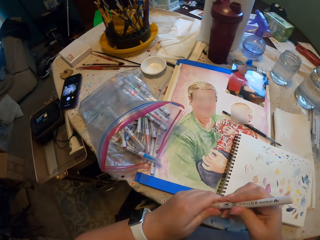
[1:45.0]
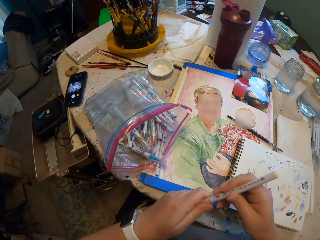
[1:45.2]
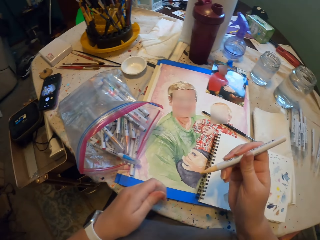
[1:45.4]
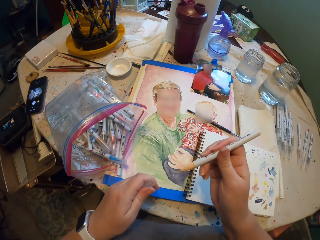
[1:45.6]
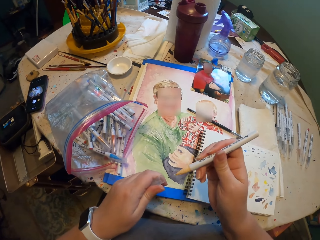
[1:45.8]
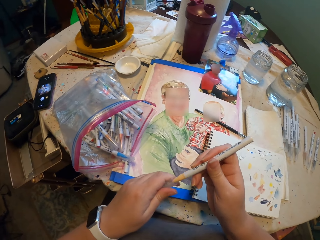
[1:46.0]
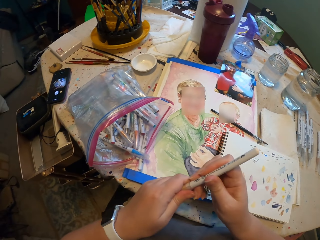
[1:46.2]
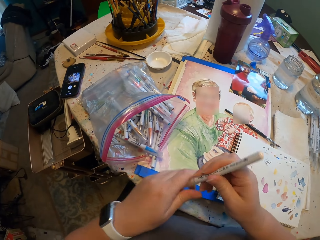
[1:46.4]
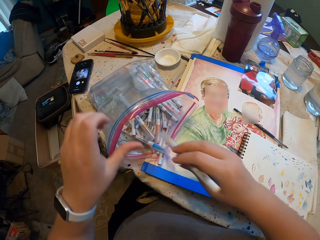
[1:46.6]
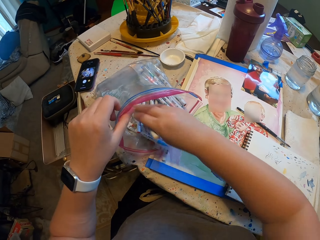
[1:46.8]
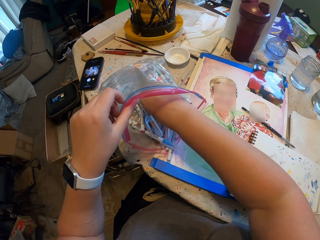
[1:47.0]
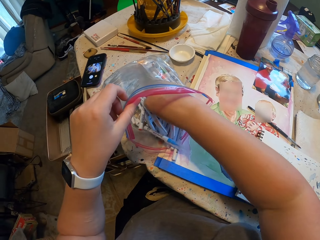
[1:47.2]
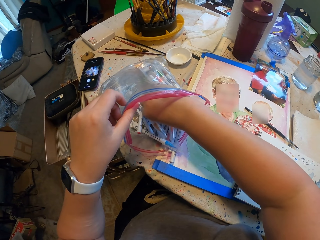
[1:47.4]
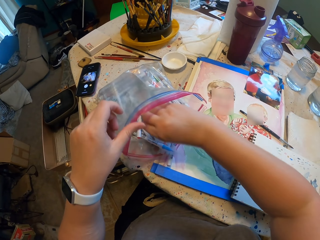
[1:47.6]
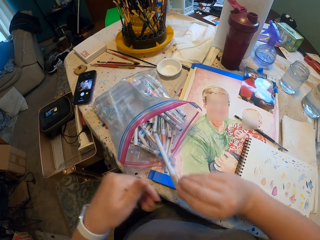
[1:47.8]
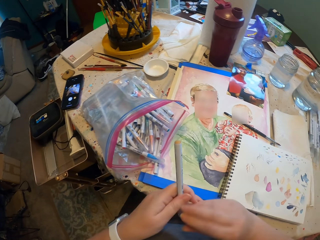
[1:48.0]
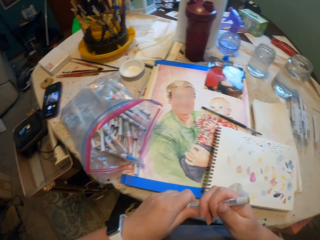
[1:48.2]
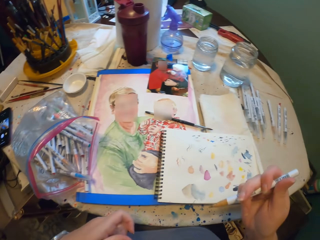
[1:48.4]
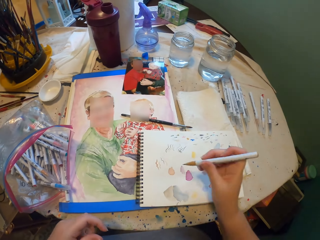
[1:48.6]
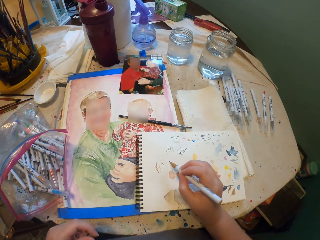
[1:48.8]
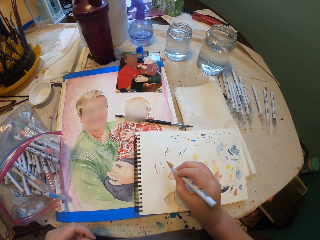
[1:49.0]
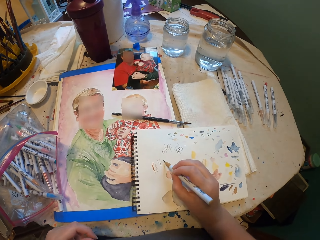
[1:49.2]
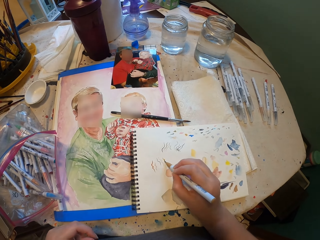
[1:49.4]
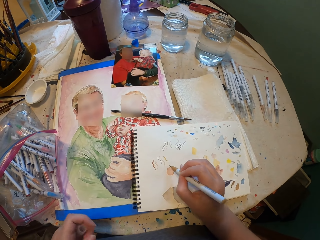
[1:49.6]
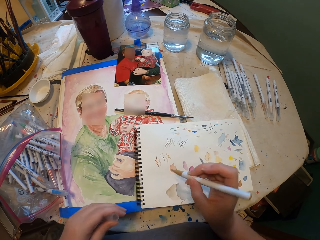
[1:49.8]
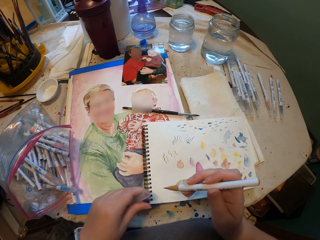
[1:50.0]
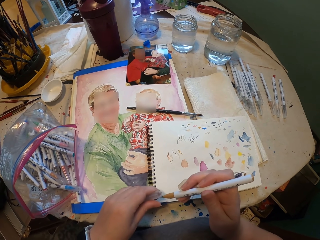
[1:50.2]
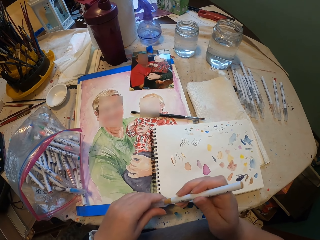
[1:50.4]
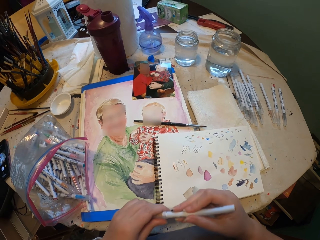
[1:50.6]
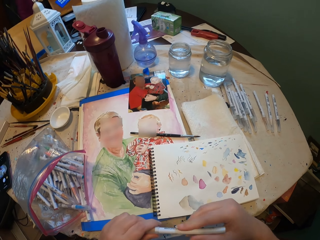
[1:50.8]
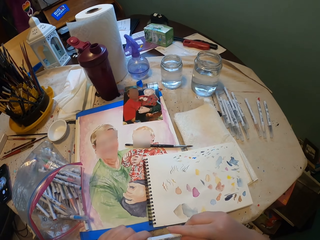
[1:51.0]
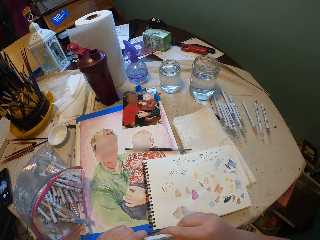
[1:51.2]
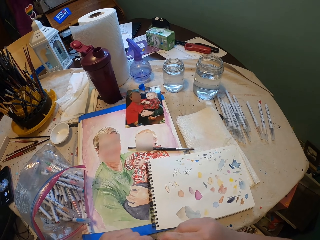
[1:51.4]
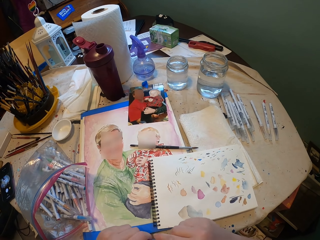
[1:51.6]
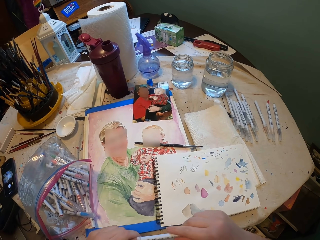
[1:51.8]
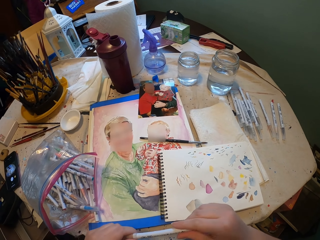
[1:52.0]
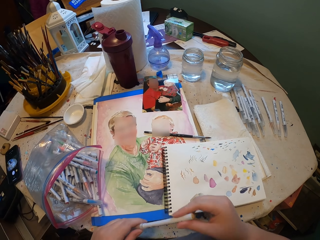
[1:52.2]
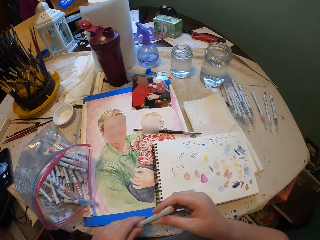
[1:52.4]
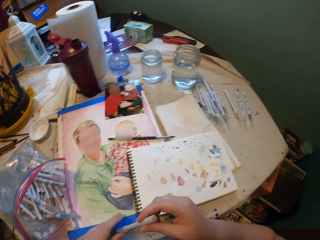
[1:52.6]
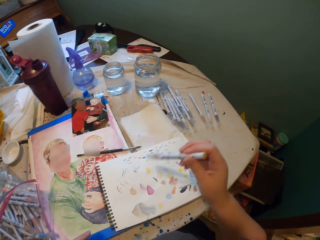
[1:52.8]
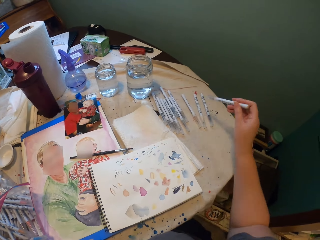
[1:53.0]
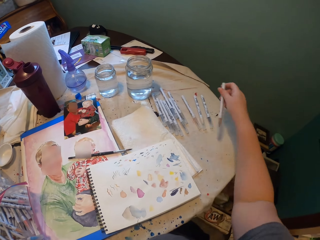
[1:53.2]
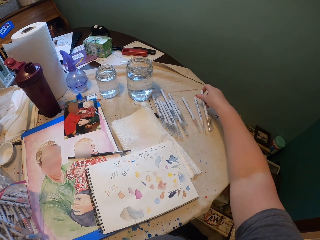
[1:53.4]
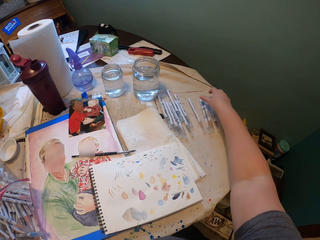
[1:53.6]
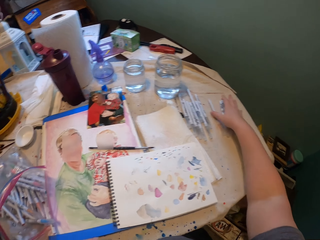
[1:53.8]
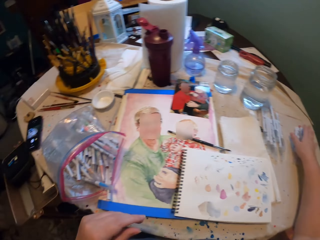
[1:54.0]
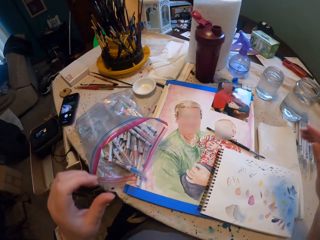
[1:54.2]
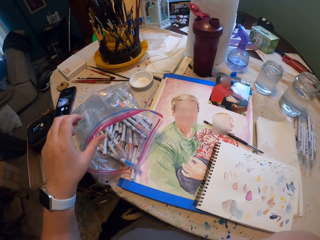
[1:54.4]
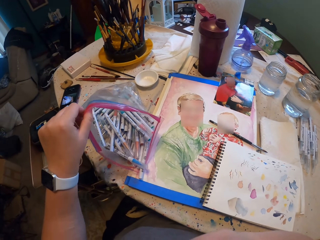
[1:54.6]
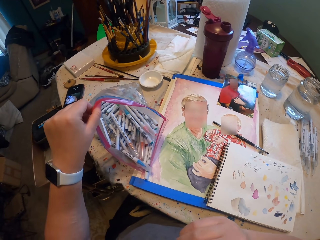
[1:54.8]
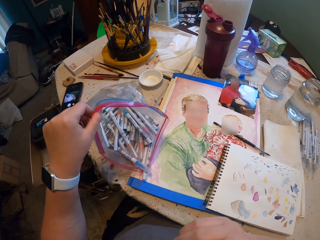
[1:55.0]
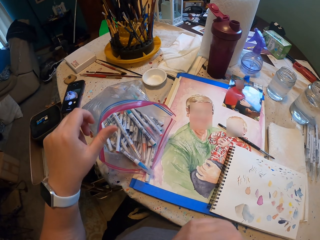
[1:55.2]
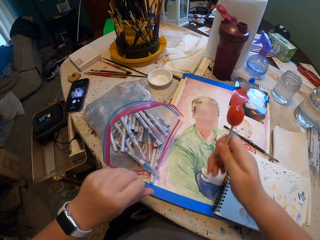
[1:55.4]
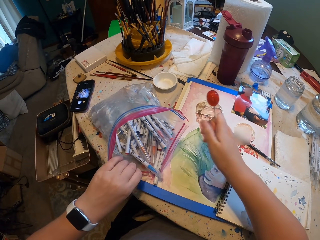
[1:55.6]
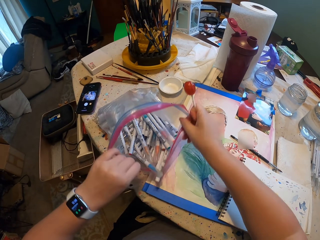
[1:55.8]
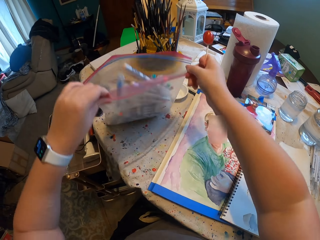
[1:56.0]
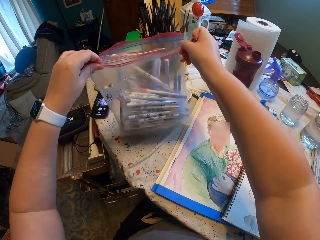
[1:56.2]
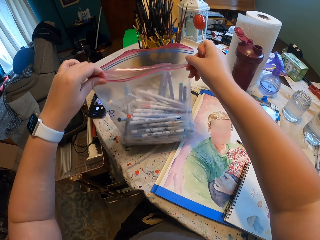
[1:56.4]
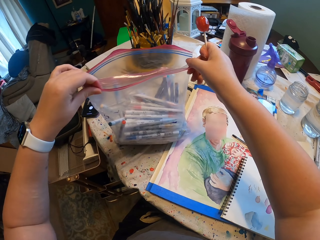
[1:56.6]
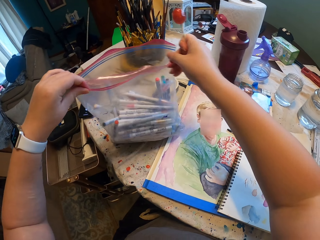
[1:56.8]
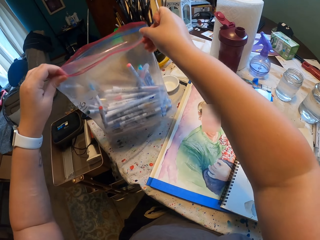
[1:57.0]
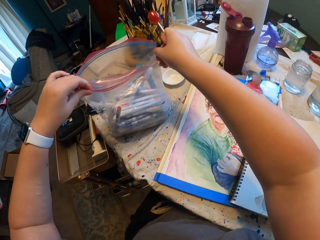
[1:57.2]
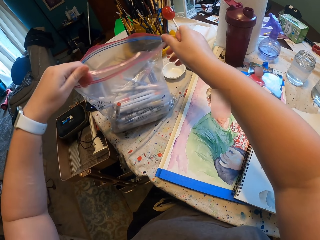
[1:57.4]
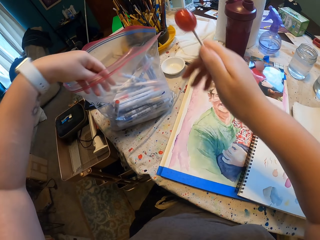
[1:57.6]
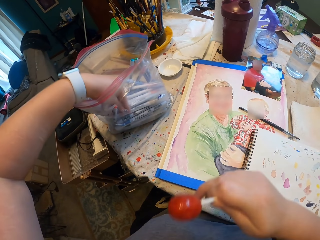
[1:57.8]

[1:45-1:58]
The camera wearer closes the lid of the paint marker. They open the lid of the paint marker. They close the lid of the paint marker. They put the marker pens inside the packet. They pick up the paint marker. They open the lid of the paint marker. They draw on the paint book. They close the lid of the paint marker. They put the marker pens down on the table. They hold the packet of the marker pens. They lift the packet of the marker pens.

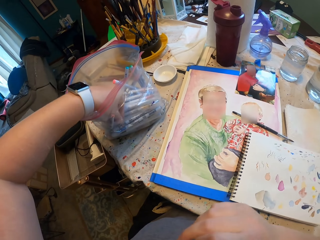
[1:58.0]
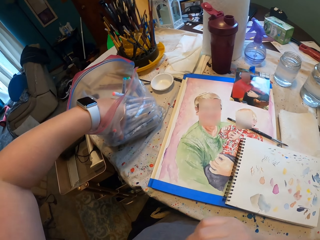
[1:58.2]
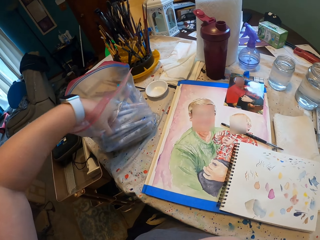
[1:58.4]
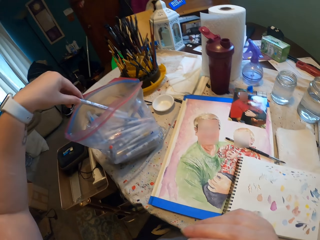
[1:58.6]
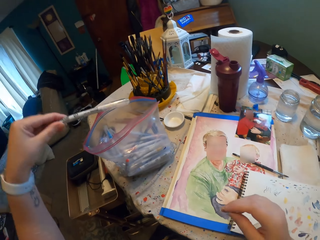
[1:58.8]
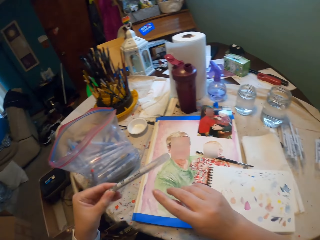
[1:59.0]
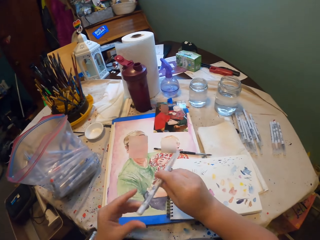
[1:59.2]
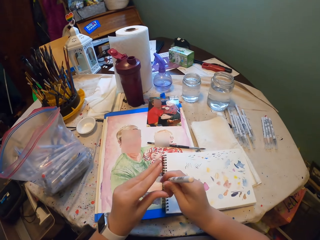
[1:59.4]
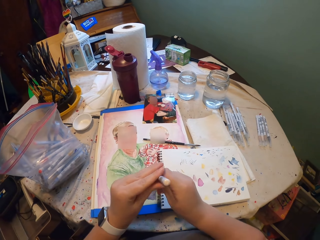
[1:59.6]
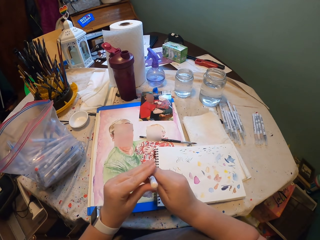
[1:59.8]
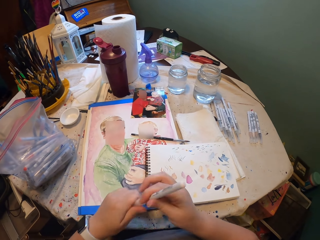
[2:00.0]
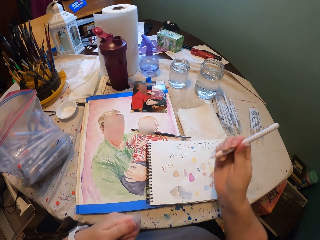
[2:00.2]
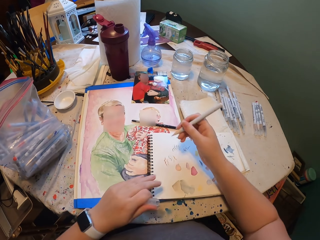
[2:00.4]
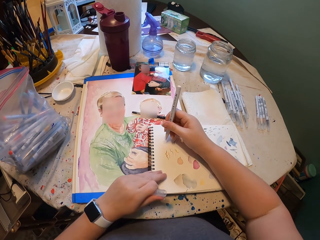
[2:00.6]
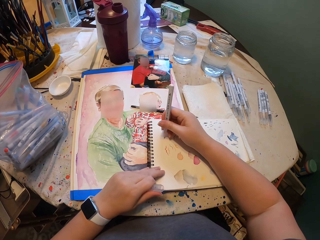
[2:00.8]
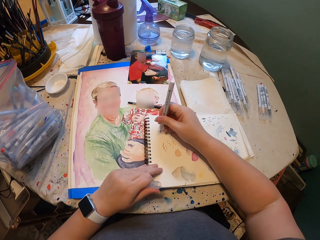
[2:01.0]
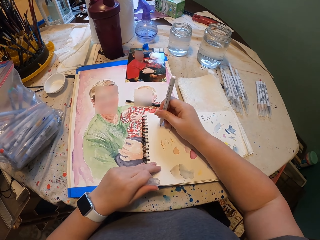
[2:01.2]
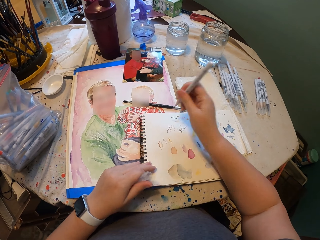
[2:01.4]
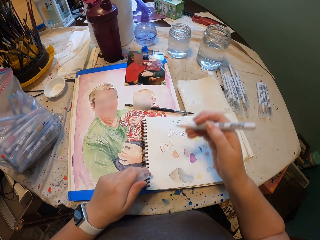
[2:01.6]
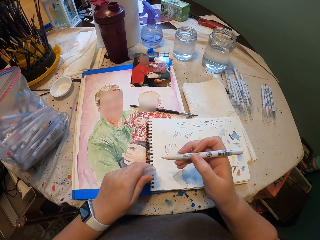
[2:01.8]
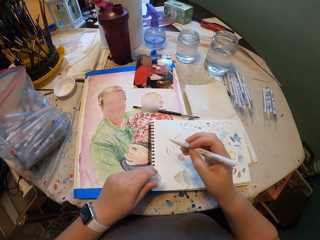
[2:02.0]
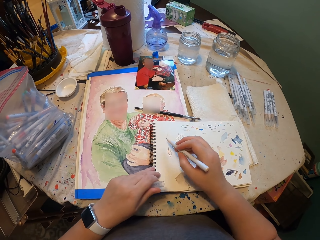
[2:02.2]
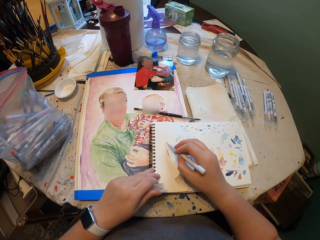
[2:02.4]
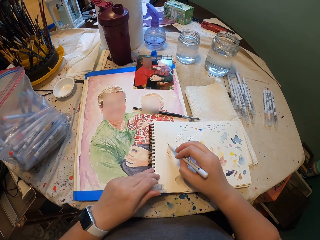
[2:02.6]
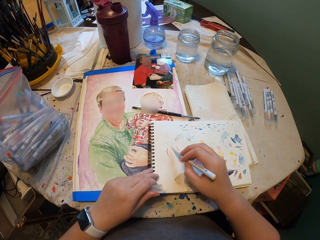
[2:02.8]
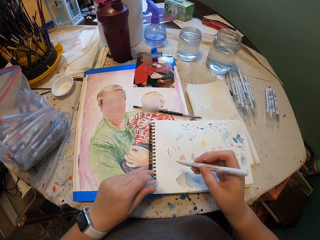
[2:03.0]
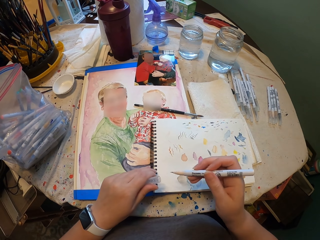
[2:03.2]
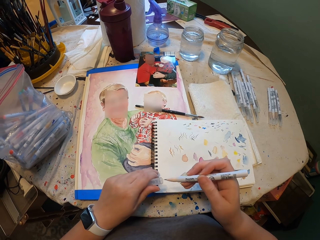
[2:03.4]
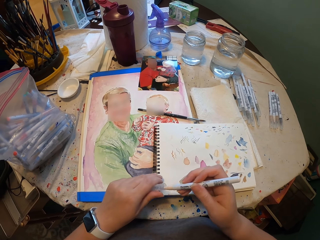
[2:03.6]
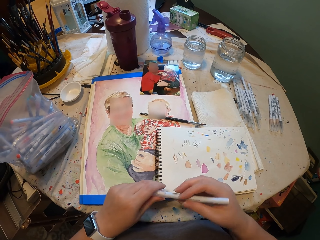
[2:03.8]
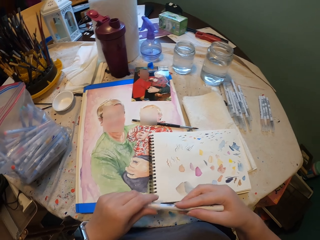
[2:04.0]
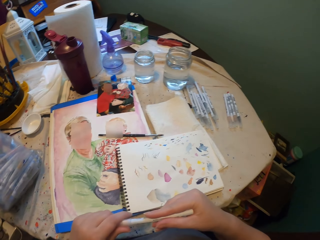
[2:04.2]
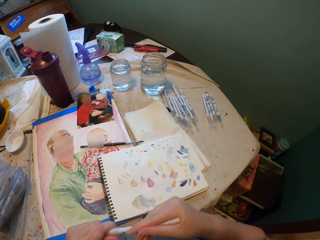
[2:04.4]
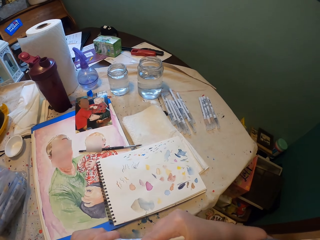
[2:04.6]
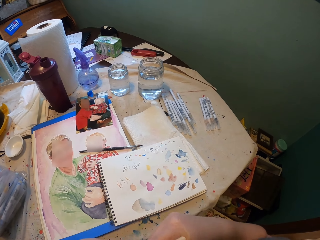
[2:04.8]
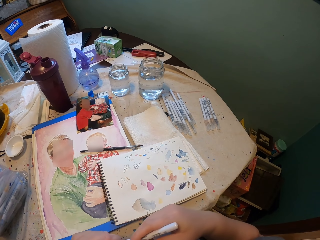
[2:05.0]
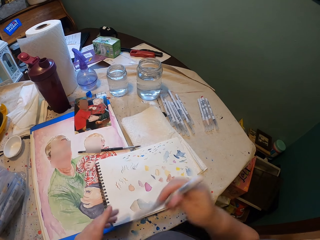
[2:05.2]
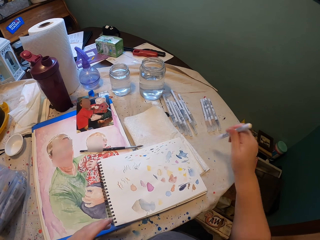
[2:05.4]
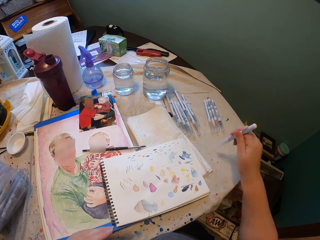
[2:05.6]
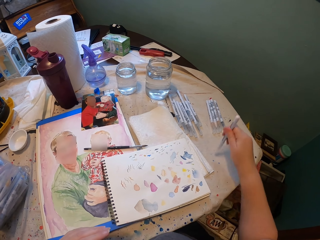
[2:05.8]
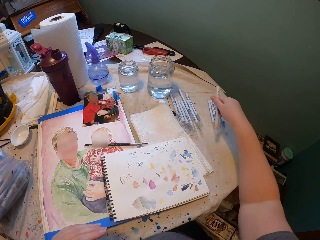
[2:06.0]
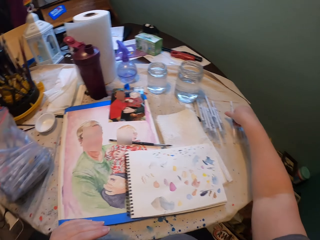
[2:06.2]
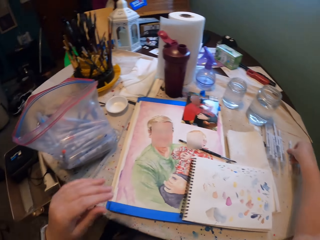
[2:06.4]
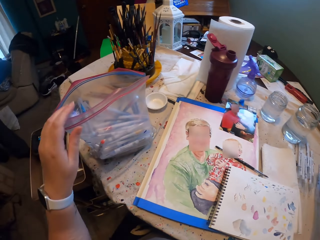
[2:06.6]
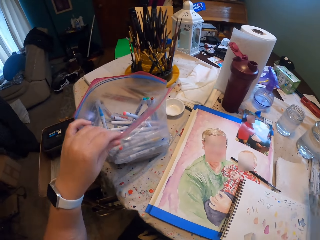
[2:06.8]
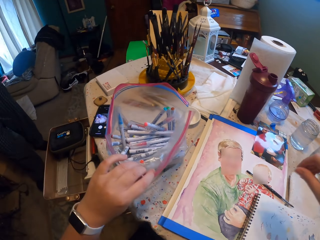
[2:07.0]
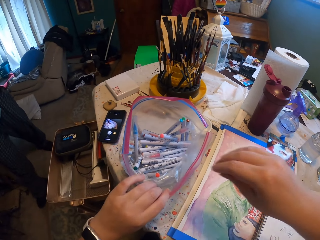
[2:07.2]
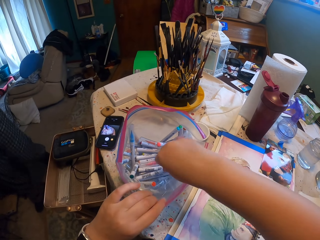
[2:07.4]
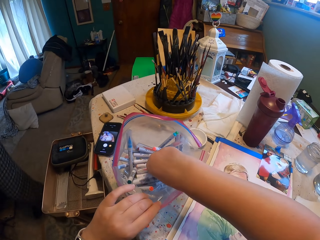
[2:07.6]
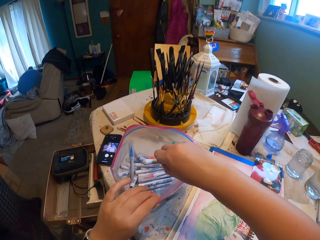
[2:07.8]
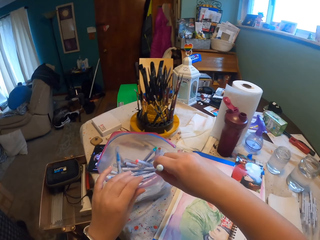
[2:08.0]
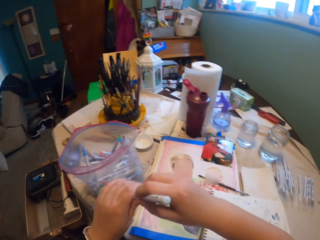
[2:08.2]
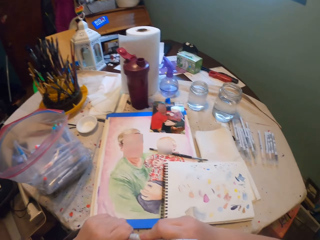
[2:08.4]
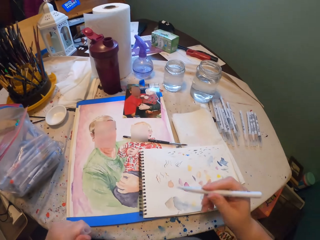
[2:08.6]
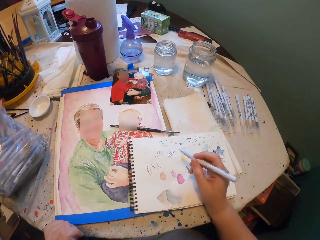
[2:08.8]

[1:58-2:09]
The camera wearer picks up the paint marker. They open the lid of the paint marker. They draw on the paint book. They close the lid of the paint marker. They hit the marker pen on the table. They put the marker pens down on the table. They pick up the paint marker. They open the lid of the paint marker.
